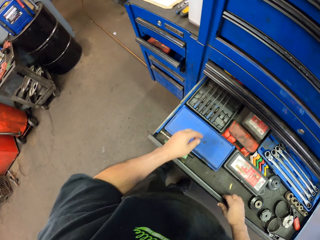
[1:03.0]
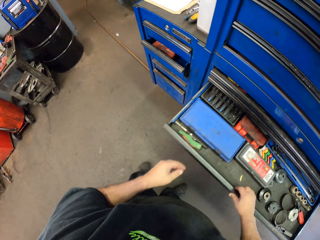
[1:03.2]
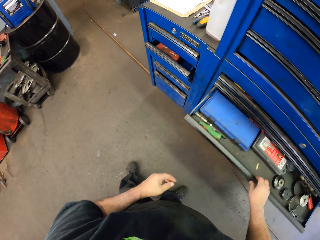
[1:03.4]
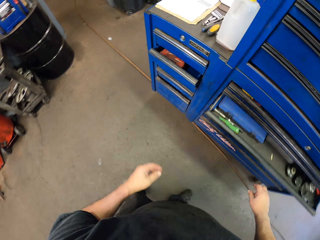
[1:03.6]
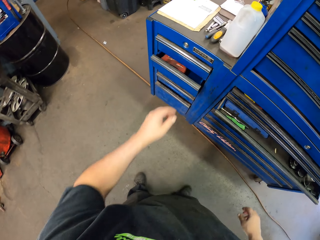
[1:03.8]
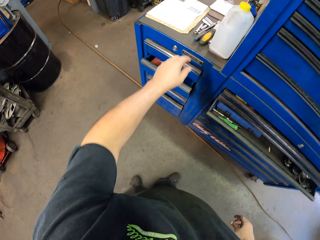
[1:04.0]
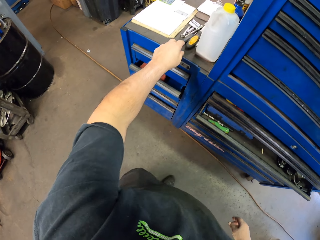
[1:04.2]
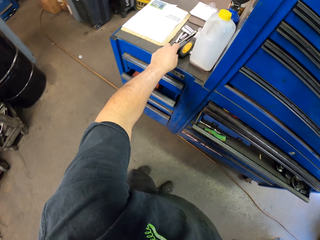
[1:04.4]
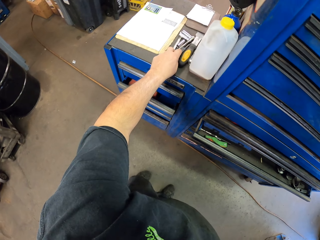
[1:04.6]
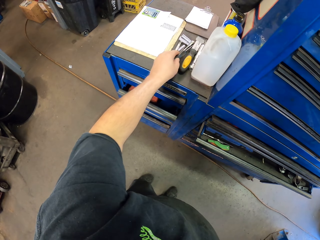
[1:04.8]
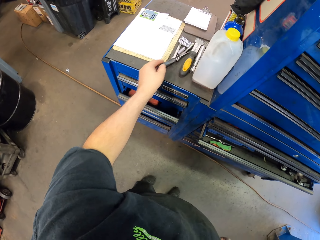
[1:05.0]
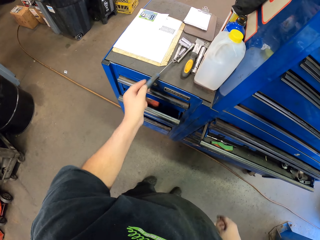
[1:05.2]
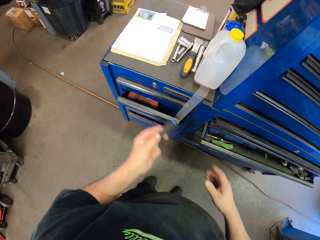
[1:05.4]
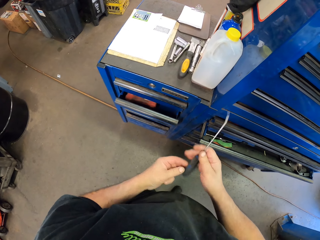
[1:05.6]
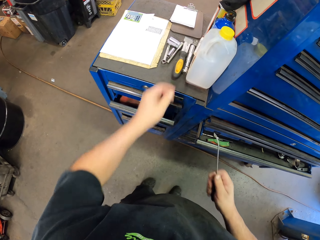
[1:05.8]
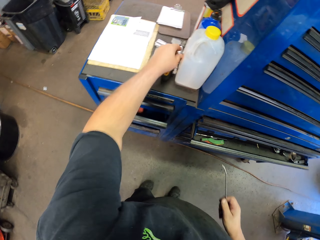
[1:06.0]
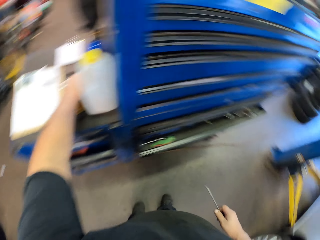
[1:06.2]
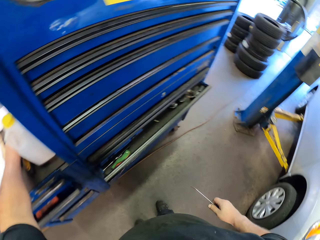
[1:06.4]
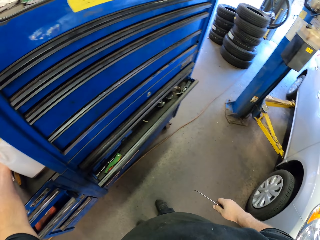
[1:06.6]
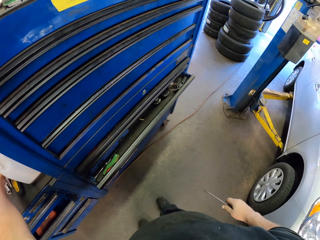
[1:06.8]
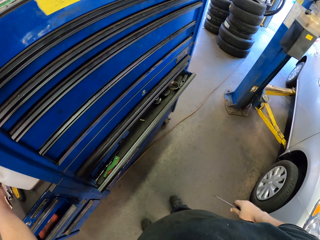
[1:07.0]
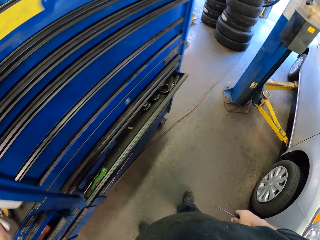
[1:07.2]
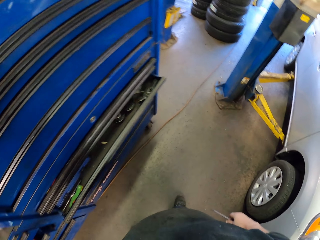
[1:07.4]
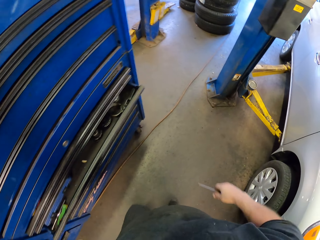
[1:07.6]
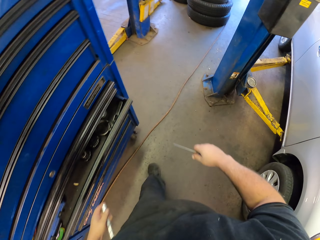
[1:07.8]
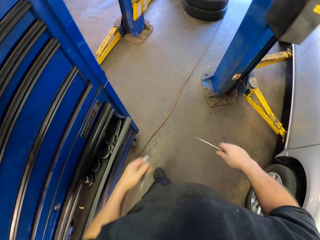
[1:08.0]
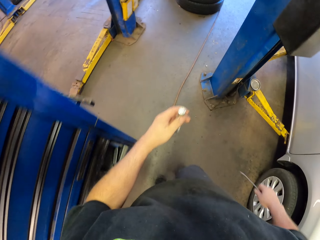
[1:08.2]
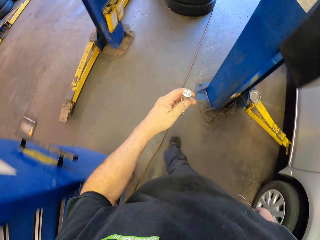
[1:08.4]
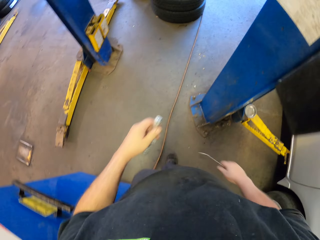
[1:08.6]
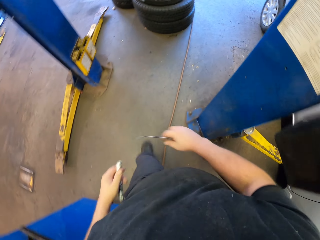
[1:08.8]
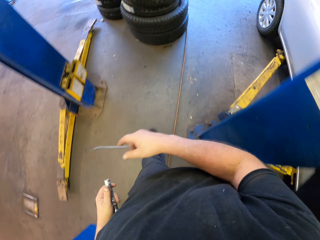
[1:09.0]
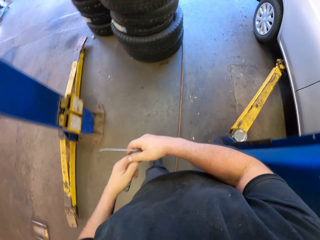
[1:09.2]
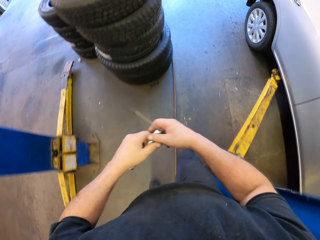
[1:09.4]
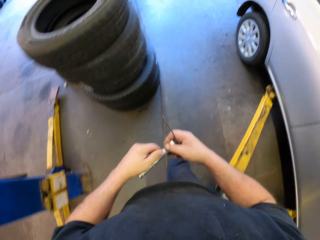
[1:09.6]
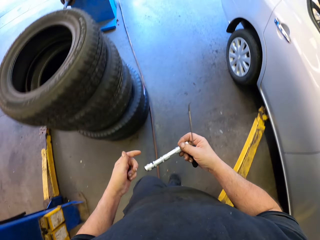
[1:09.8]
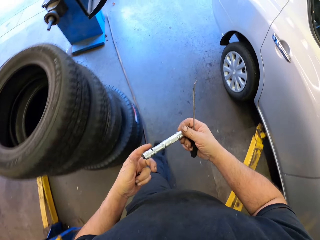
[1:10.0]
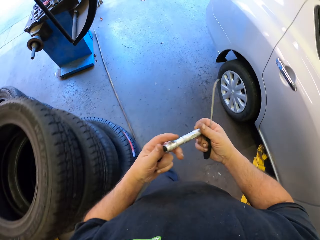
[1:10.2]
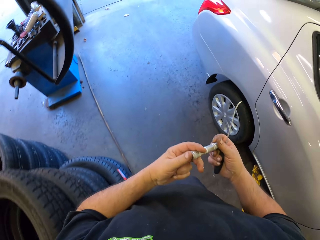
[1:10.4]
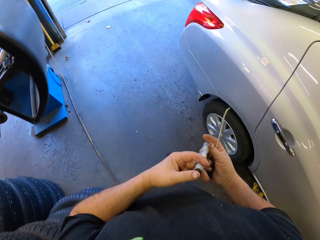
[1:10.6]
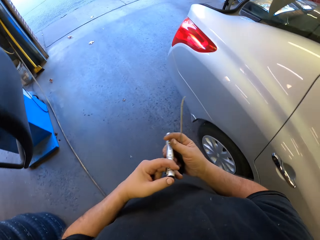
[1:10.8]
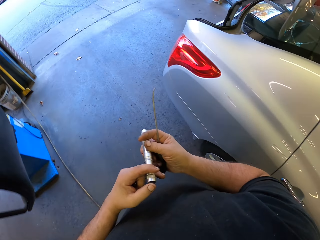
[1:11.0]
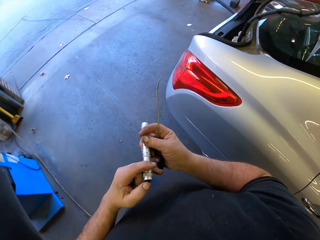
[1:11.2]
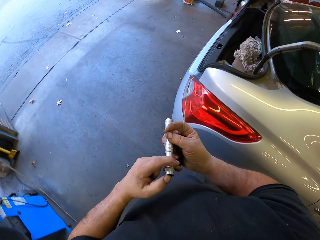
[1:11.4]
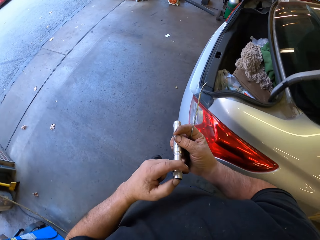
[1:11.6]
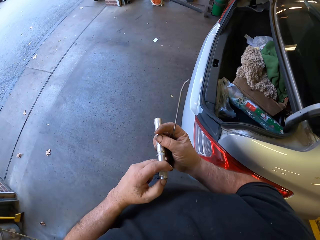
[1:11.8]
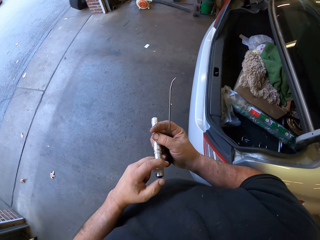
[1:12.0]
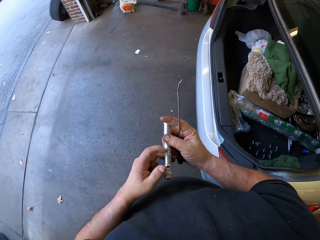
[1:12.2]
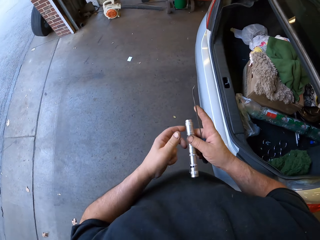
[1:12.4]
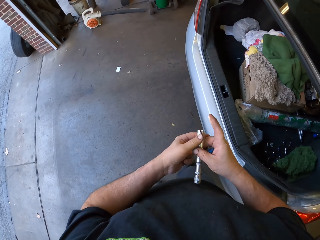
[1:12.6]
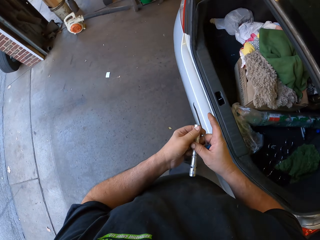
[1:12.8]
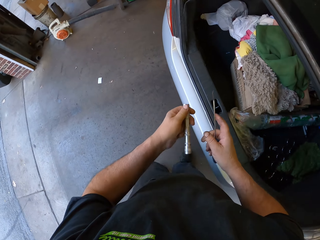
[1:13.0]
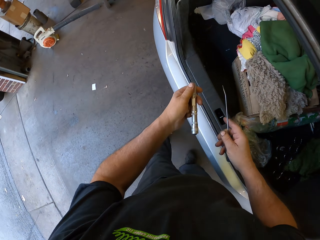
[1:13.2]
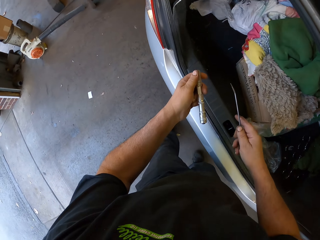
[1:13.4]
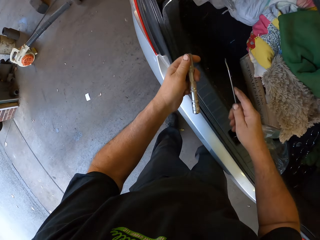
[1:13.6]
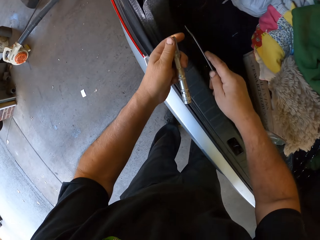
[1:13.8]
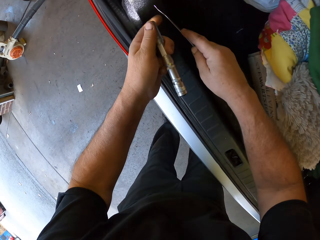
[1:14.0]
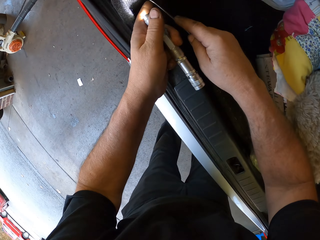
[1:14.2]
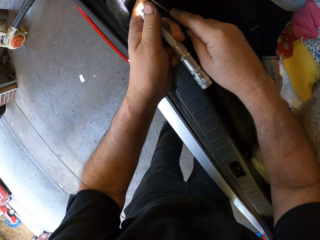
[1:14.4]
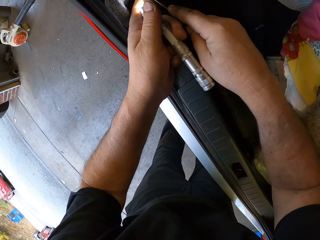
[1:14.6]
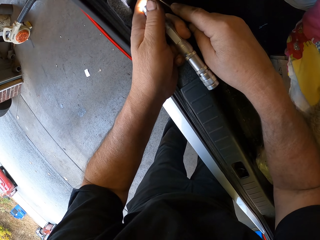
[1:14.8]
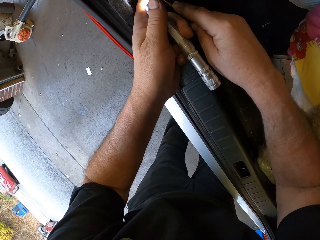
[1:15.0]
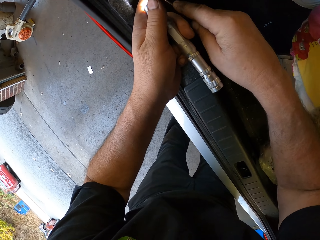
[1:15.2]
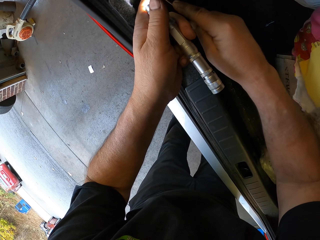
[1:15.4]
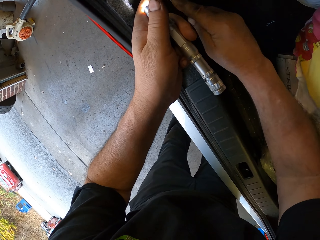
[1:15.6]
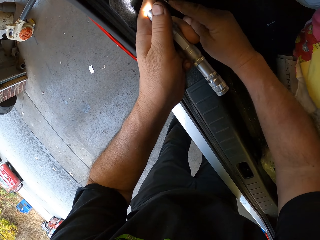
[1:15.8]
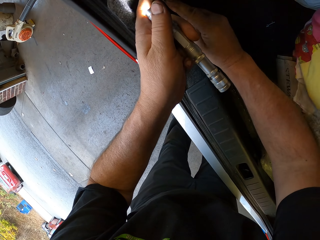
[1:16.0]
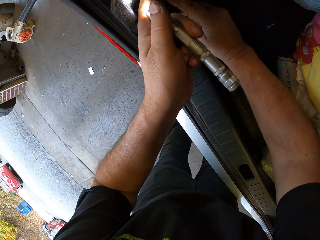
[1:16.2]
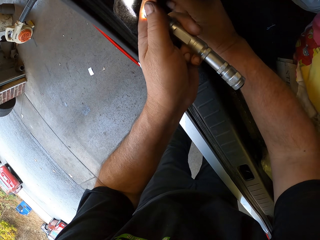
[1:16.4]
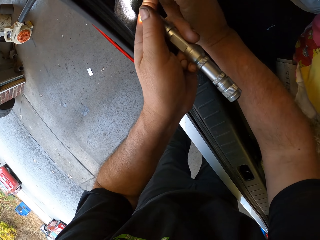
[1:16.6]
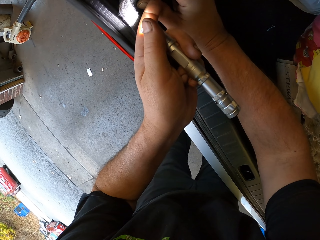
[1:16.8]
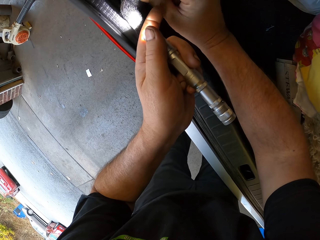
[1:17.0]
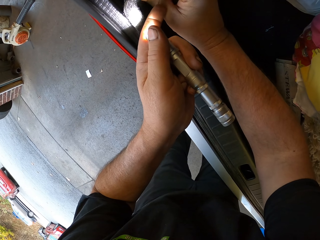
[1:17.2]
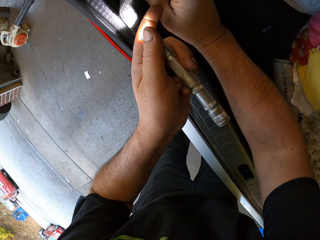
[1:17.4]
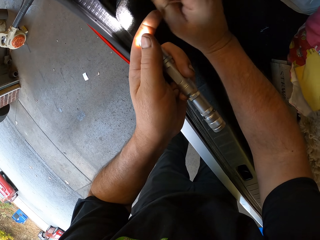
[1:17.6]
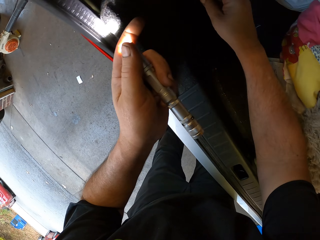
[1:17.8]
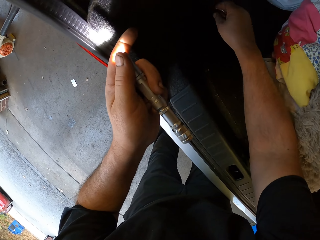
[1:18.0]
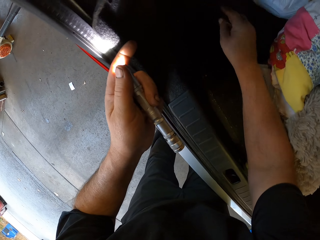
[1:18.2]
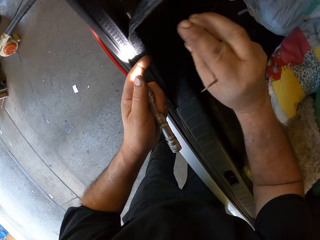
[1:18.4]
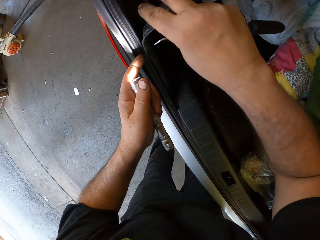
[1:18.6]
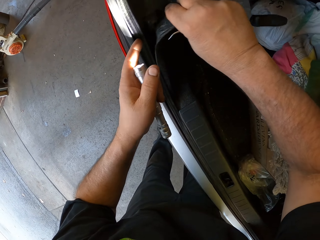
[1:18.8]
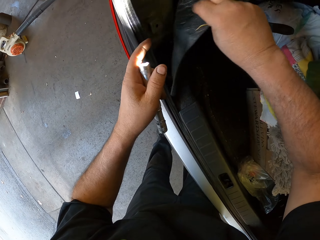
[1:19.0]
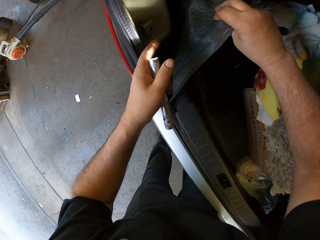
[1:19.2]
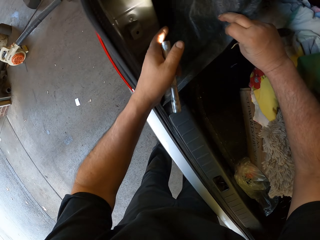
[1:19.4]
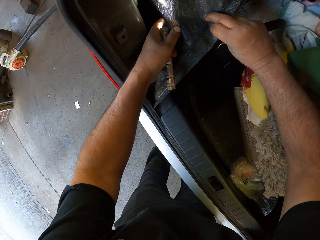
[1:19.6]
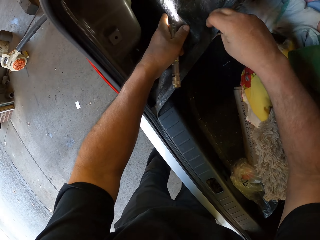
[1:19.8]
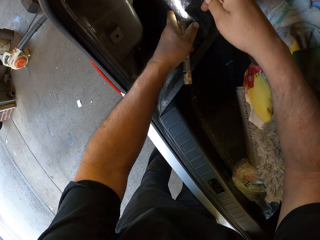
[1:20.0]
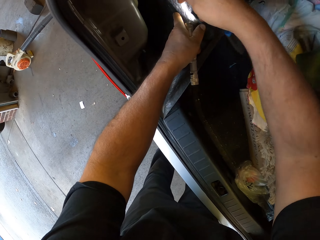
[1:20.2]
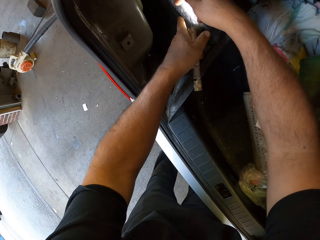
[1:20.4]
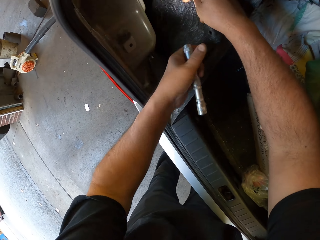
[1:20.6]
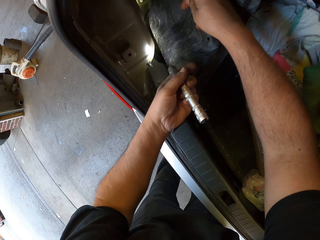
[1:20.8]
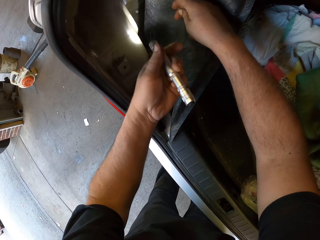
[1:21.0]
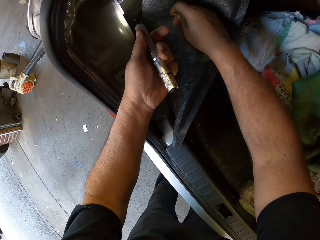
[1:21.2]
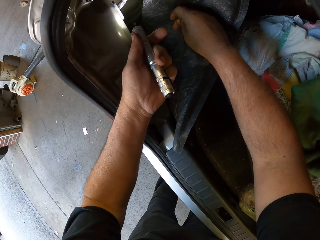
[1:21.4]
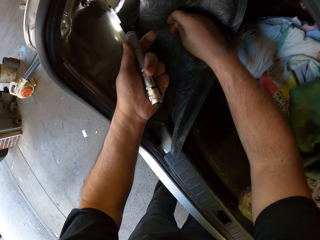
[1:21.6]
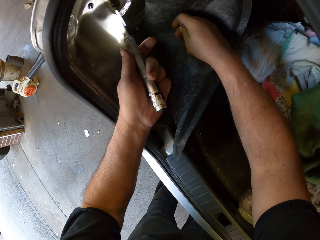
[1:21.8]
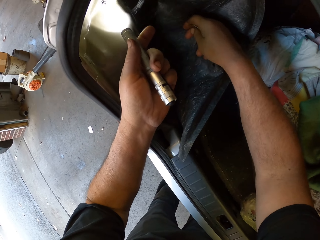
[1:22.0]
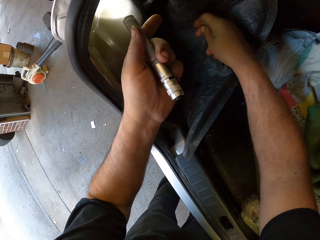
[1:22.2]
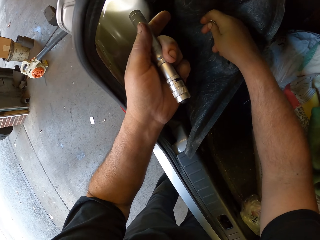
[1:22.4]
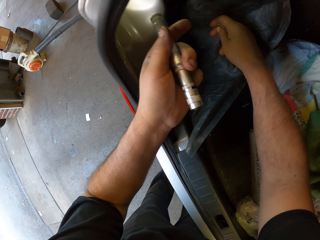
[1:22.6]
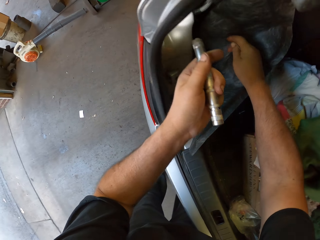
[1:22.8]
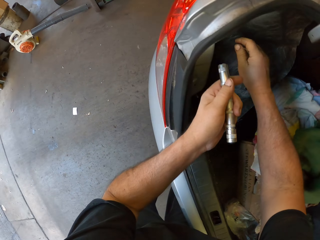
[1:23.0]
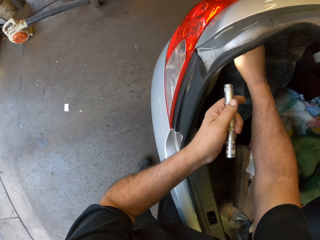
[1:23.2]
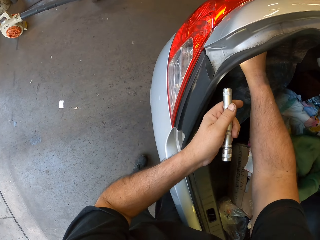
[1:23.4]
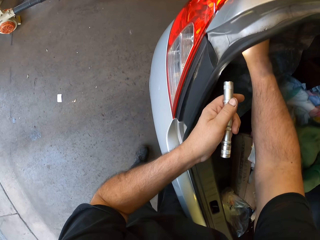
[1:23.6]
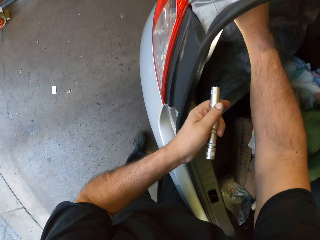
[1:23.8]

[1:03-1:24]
The camera wearer picks up a bit. They close the drawer. They put a socket. They pick up a screwdriver or driver. They hold the driver with the right hand. They pick up a flashlight. They walk in the garage. They hold the flashlight with both hands. They turn the flashlight on. They move around. They remove something on the car boot. They put a nut down. They open the nut. They pull the boot liner. They flash in the boot. They hold the flashlight. They touch the nut.
